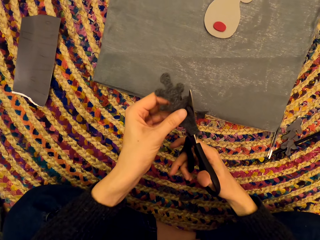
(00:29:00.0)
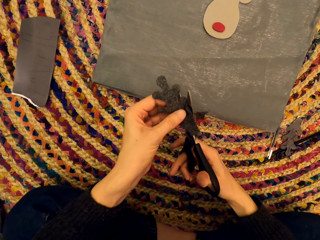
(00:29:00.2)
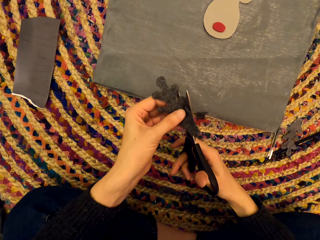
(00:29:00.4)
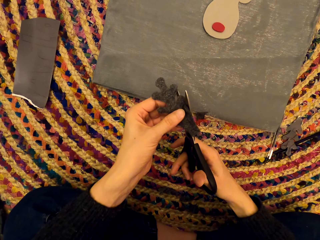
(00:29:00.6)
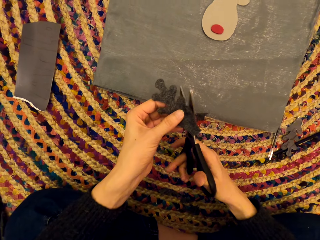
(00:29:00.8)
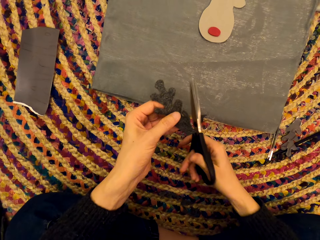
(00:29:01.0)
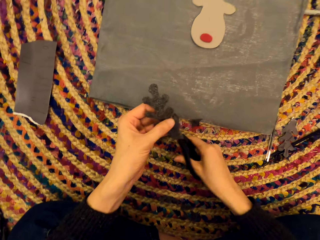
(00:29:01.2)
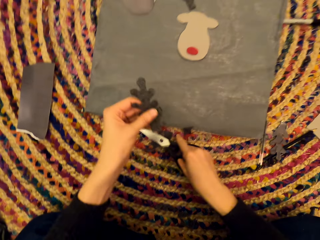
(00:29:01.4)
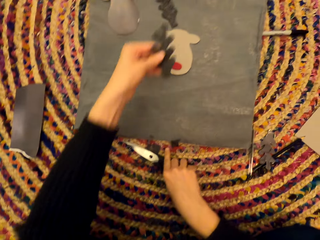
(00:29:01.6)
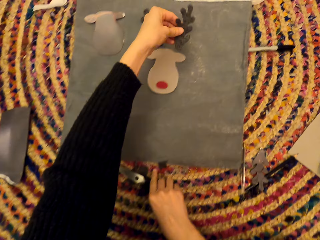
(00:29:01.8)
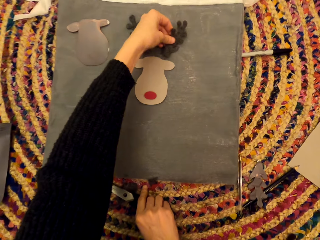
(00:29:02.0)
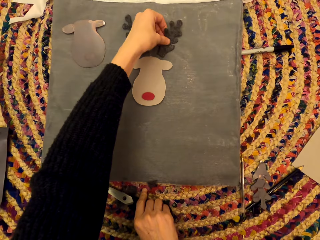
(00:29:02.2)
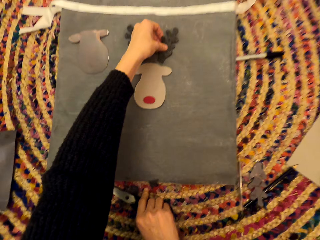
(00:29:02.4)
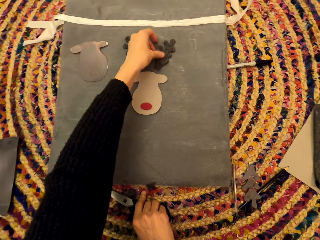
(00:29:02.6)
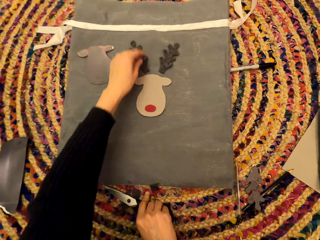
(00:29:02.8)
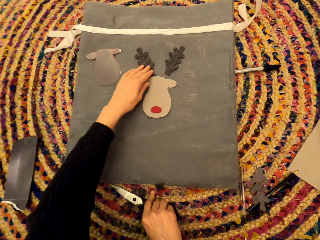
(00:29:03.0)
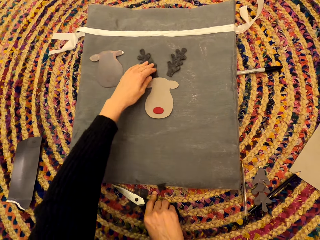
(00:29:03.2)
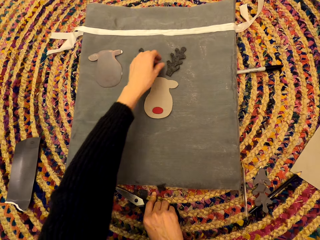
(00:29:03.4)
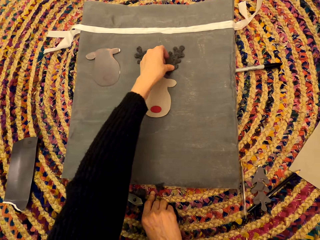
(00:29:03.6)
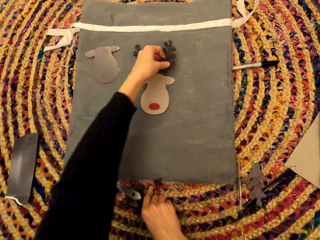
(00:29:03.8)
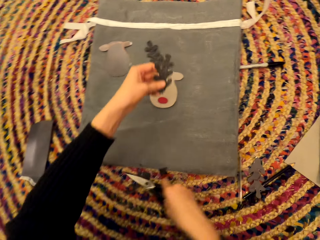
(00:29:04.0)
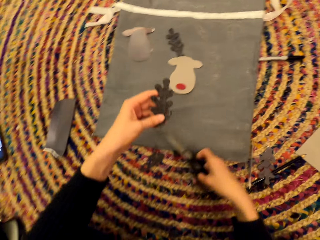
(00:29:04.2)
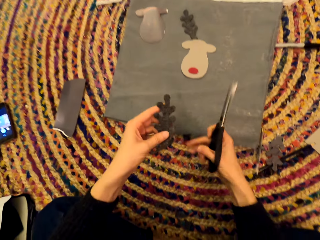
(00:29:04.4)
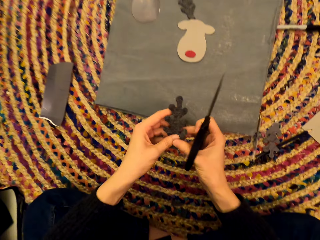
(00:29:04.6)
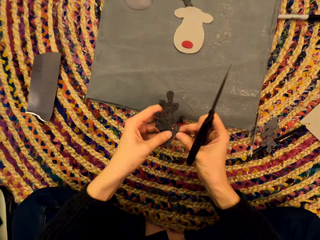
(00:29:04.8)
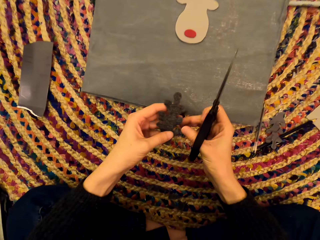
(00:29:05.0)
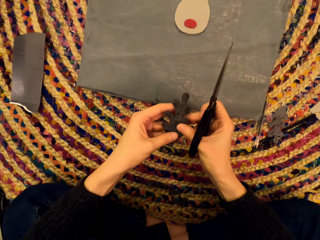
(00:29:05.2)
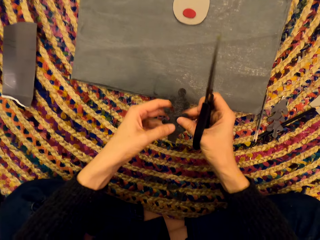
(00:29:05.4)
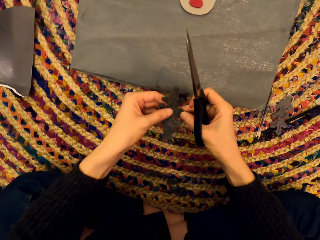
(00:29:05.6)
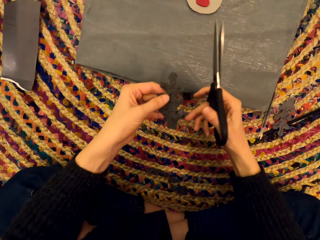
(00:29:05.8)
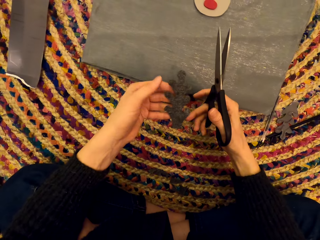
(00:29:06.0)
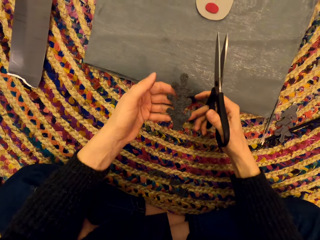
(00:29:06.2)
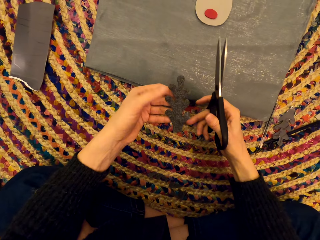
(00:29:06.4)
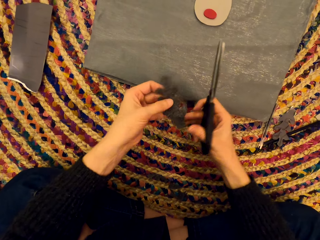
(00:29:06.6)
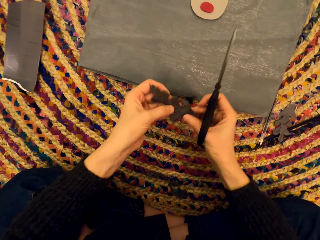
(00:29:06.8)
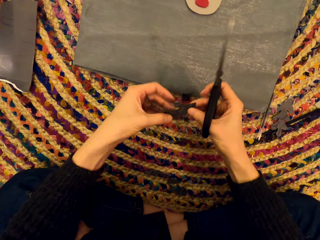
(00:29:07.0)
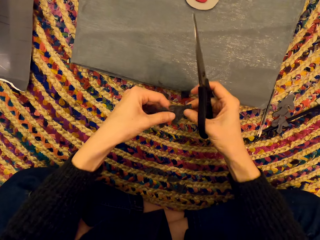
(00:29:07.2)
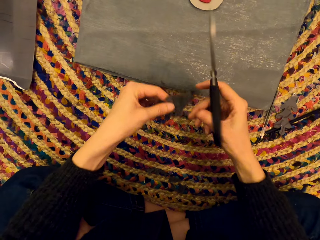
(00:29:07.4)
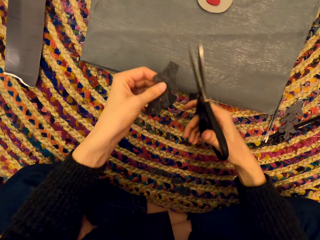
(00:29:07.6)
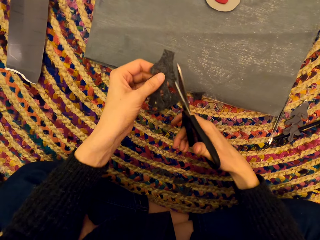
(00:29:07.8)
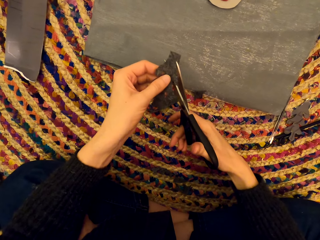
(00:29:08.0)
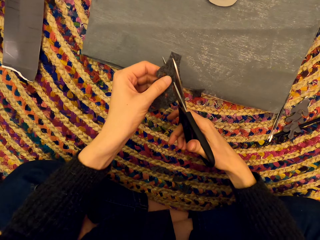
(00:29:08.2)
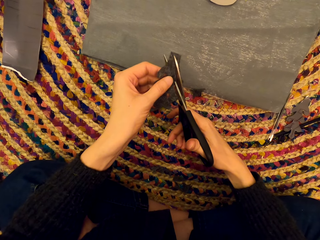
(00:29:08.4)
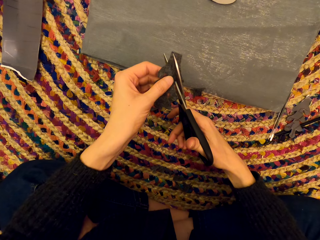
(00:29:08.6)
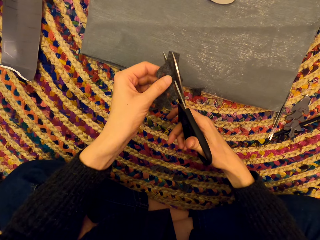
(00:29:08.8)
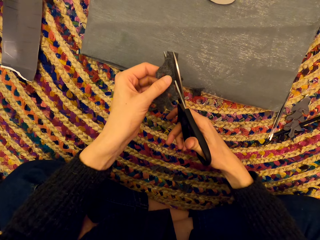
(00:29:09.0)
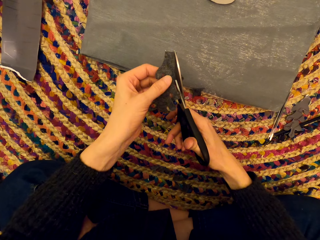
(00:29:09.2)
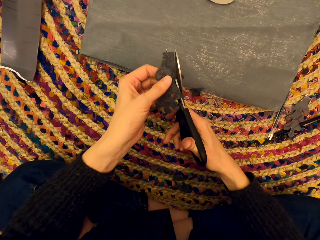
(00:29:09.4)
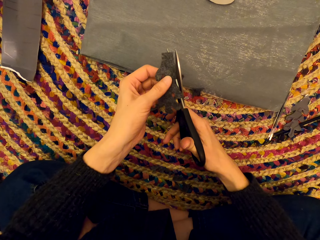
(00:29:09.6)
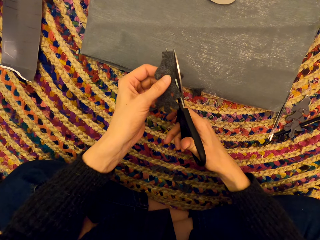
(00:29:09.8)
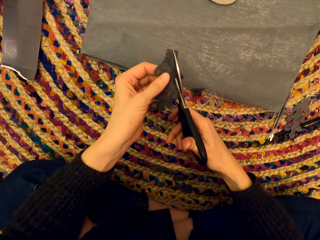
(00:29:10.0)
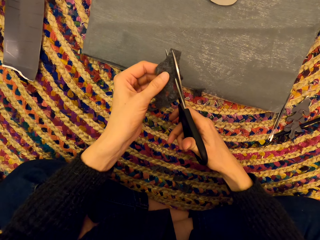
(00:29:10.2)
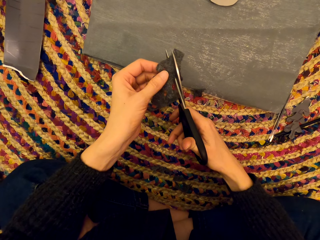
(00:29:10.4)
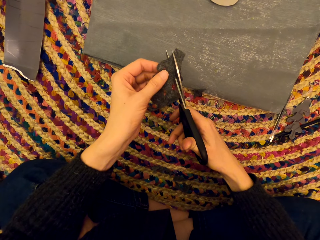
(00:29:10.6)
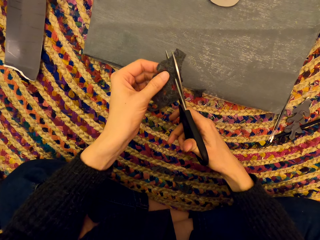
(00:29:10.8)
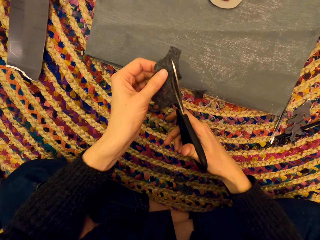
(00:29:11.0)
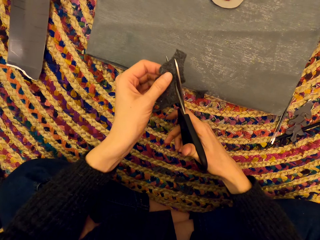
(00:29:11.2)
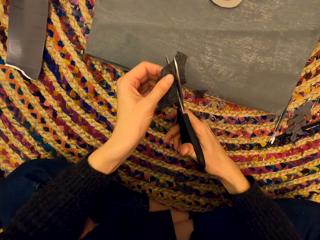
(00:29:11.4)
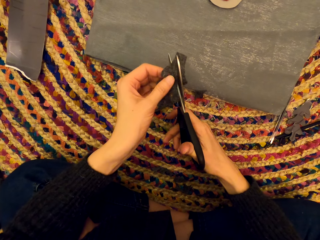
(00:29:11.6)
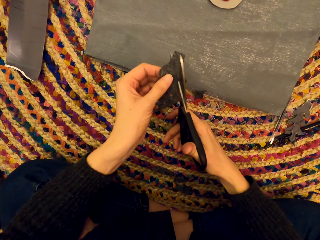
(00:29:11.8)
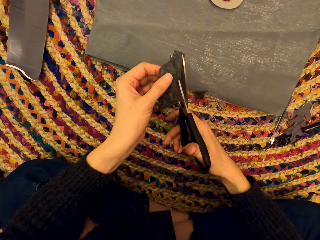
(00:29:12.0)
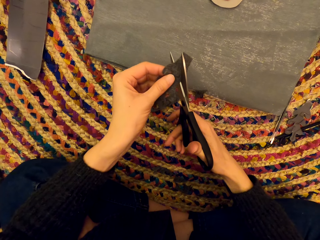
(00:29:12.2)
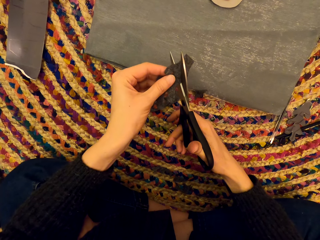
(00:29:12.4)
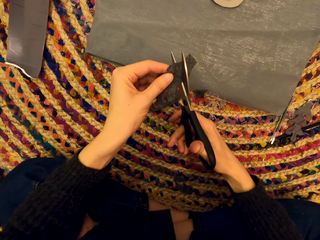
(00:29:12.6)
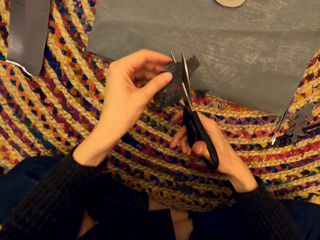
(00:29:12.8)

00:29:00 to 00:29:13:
The camera wearer drops the scissors. They drop the paper art aside. They move the paper art. They pick up the paper art. They examine the paper art. They turn the paper art. They touch something. They cut the paper art with the scissors.

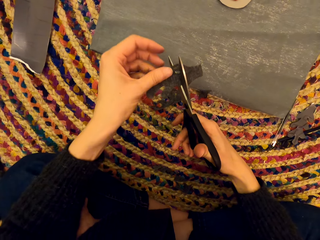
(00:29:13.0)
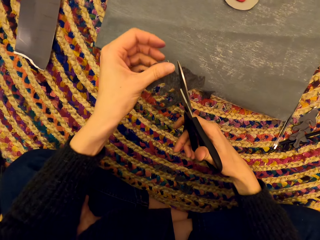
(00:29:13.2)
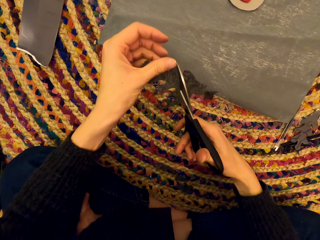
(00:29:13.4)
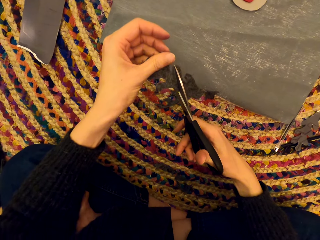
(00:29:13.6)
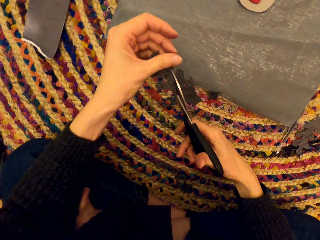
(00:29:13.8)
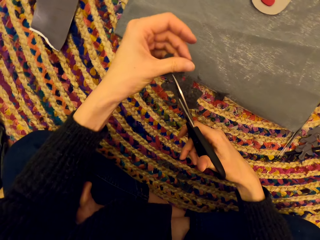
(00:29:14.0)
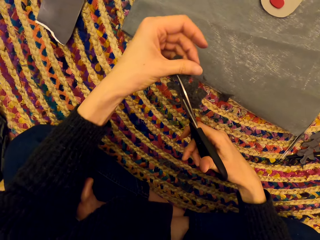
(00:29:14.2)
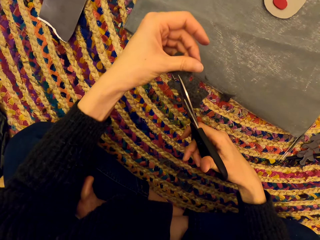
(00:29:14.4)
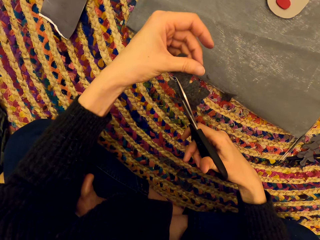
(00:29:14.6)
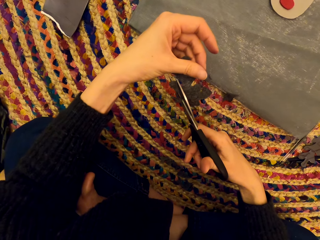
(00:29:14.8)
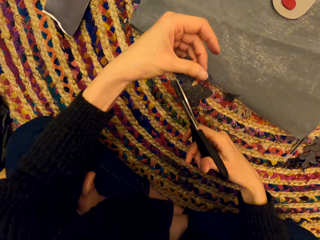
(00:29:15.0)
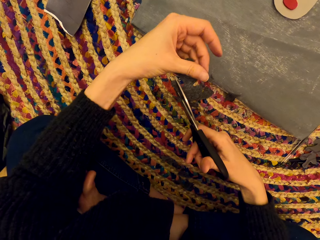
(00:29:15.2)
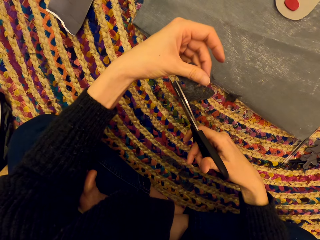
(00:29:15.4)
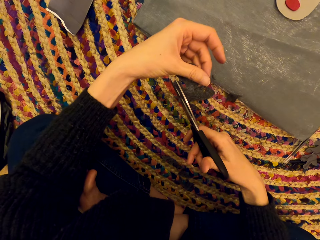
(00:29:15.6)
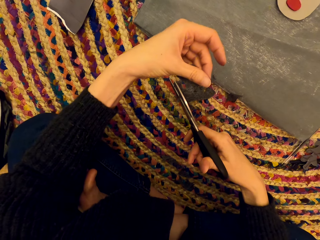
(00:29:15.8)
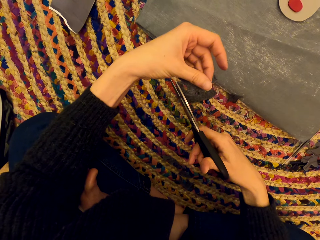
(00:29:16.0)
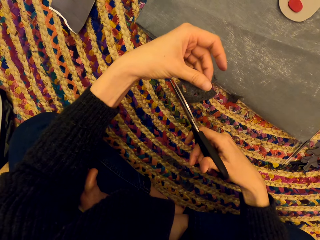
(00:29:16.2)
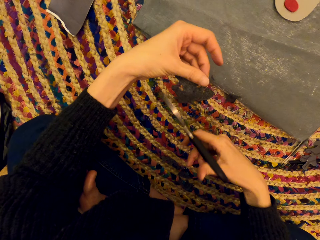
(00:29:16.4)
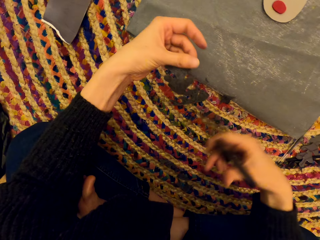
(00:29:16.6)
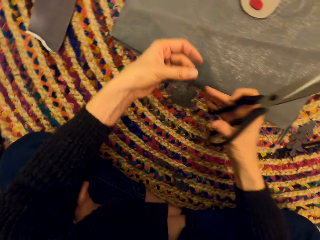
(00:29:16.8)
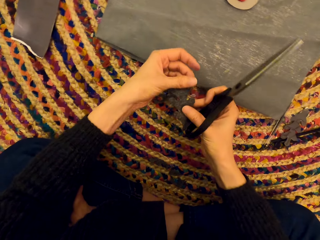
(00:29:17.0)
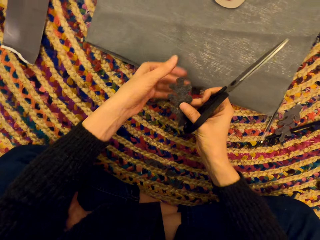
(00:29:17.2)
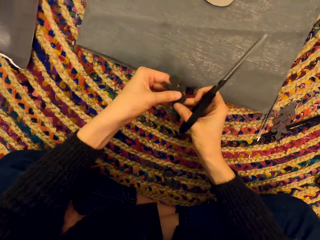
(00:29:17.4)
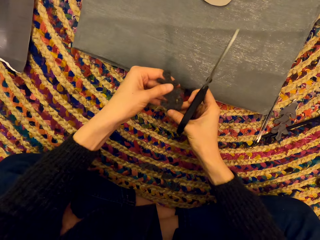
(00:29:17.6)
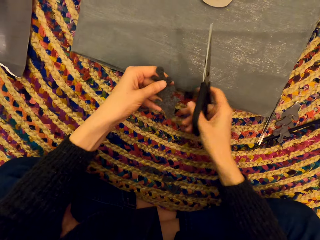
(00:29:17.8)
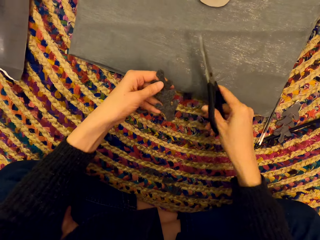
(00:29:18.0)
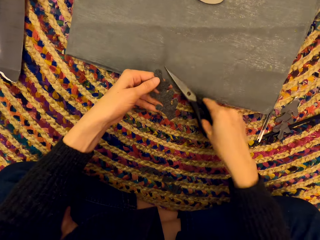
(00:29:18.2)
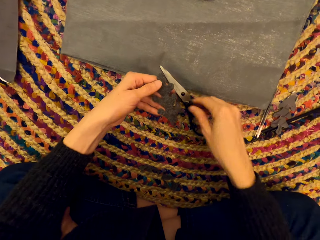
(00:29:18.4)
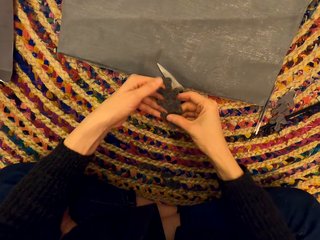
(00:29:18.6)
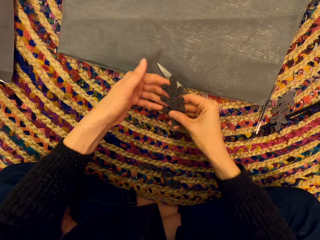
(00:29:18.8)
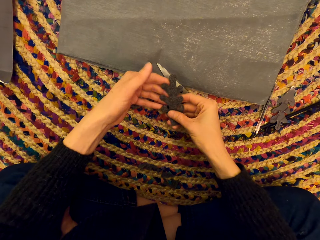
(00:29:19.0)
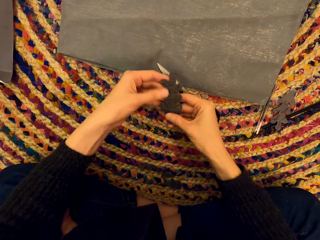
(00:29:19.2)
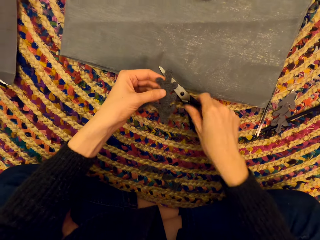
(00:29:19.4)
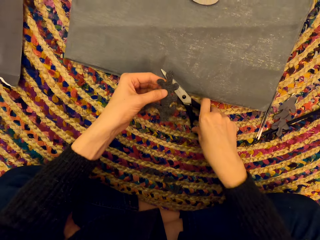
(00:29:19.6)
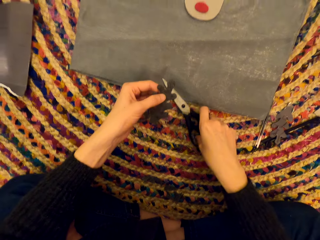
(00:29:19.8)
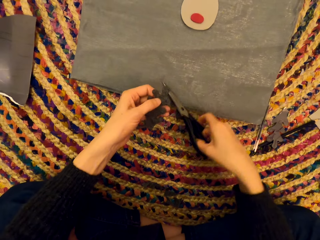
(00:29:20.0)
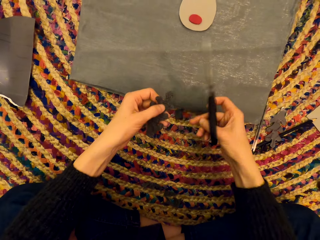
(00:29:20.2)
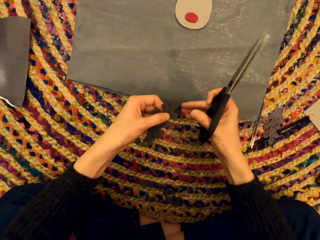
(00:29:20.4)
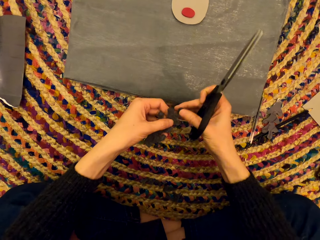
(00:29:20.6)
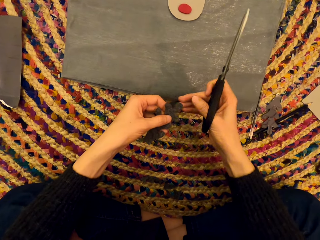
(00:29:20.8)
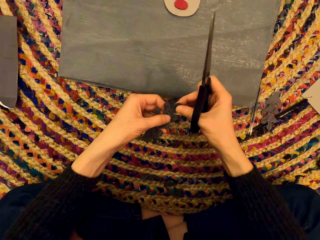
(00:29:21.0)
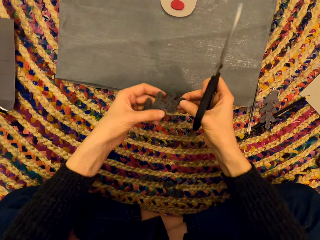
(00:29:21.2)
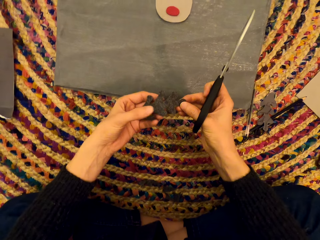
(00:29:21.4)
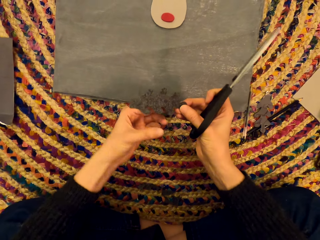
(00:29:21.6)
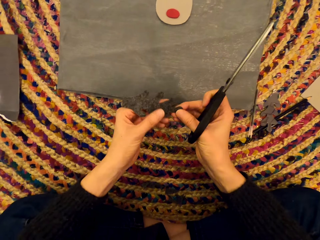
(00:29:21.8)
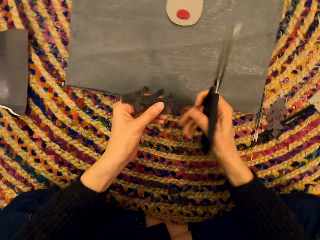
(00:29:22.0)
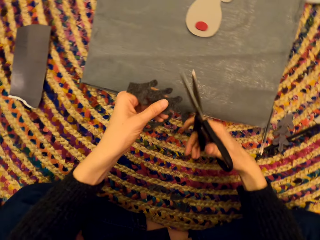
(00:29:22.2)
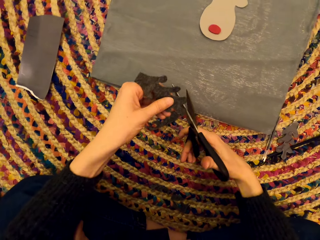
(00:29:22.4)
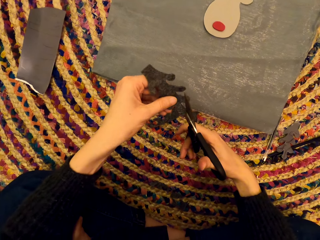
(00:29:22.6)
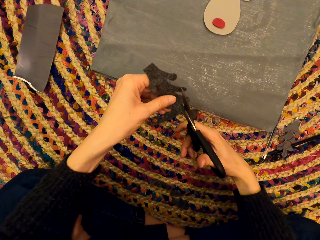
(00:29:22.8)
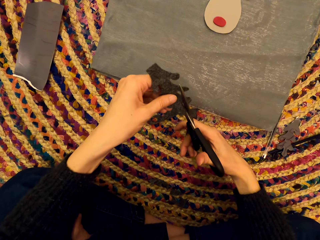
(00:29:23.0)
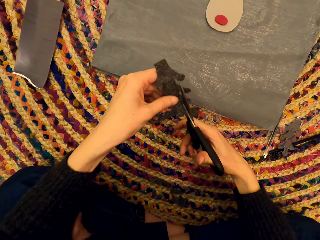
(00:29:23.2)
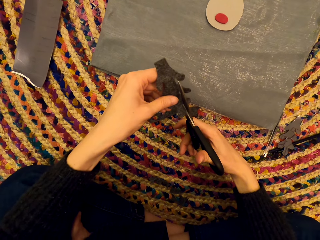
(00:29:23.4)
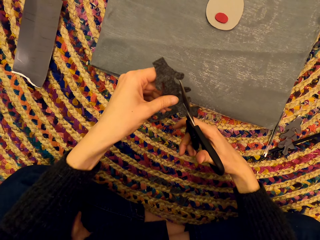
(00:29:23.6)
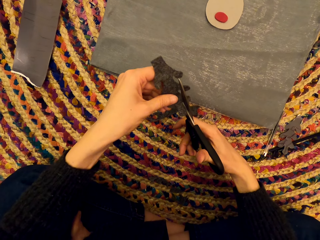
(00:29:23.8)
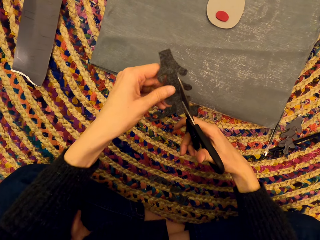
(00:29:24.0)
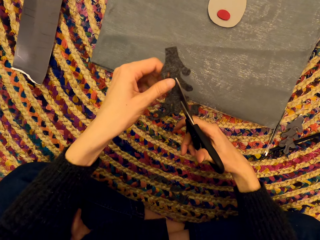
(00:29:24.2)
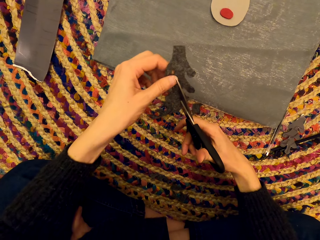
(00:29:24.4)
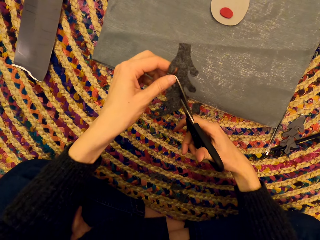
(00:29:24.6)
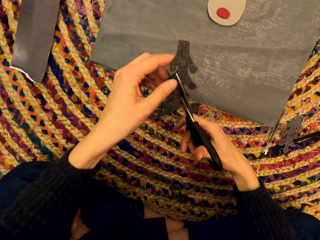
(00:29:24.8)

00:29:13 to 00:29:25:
The camera wearer examines the paper art. They drop the scissors. They stare at the paper art. They pick up the scissors. They turn the paper art. They cut the paper art.
